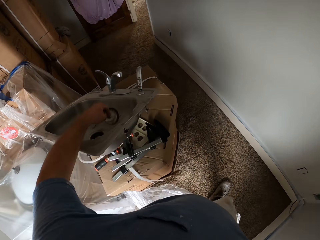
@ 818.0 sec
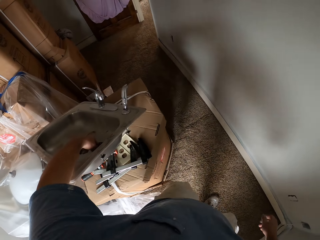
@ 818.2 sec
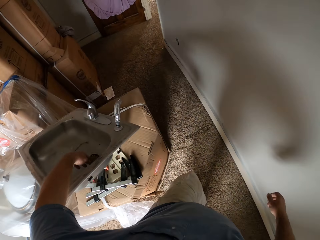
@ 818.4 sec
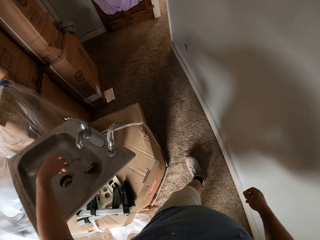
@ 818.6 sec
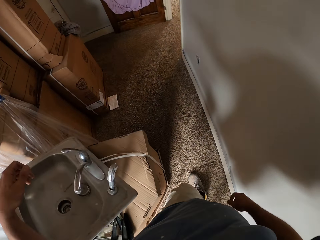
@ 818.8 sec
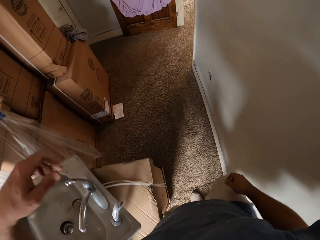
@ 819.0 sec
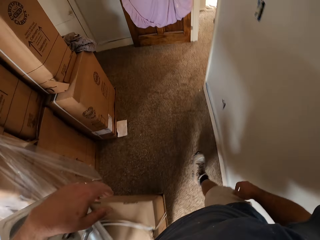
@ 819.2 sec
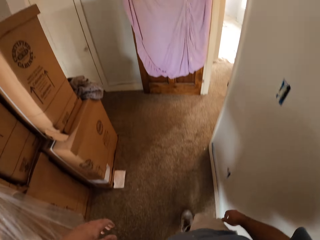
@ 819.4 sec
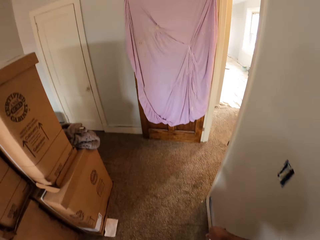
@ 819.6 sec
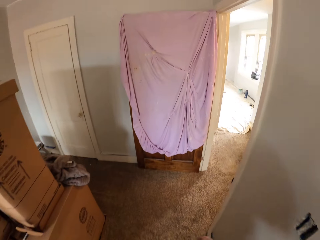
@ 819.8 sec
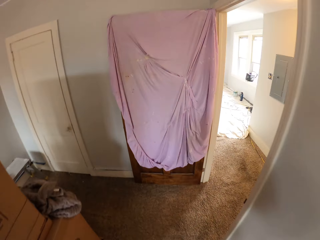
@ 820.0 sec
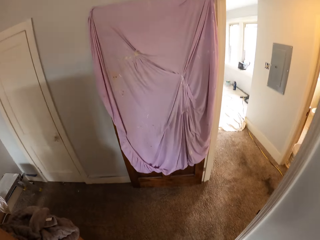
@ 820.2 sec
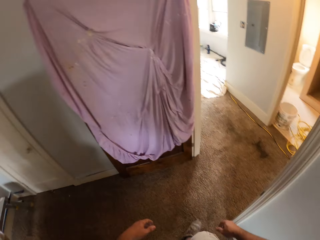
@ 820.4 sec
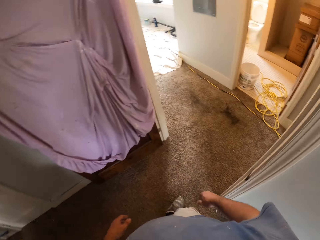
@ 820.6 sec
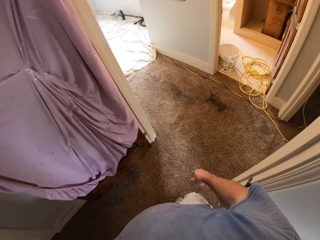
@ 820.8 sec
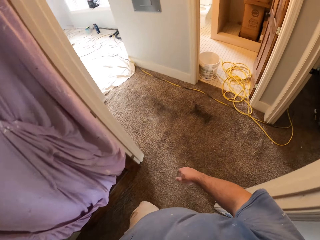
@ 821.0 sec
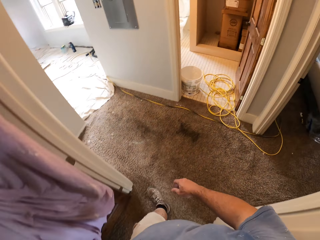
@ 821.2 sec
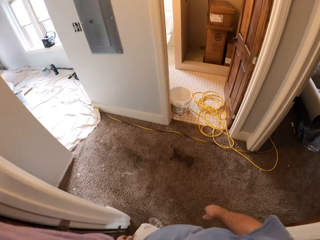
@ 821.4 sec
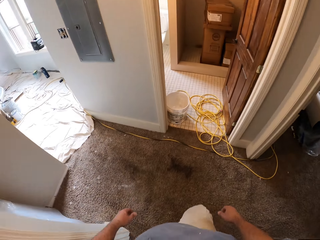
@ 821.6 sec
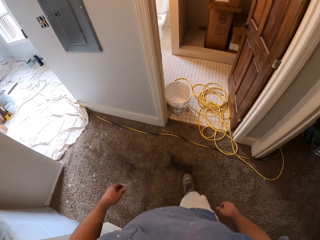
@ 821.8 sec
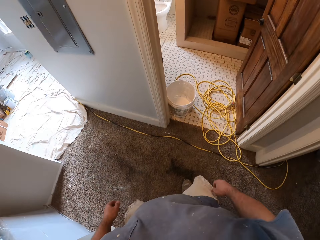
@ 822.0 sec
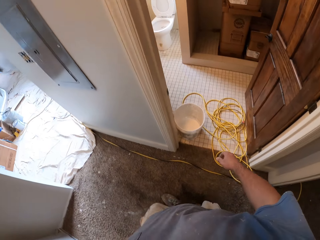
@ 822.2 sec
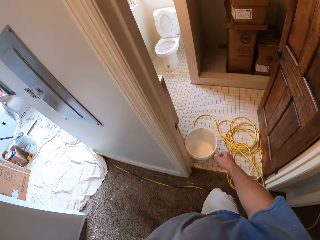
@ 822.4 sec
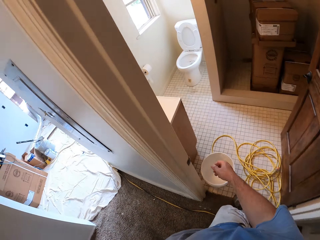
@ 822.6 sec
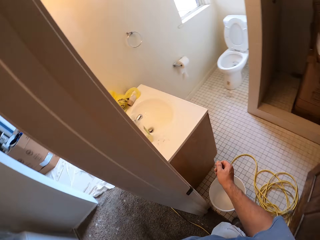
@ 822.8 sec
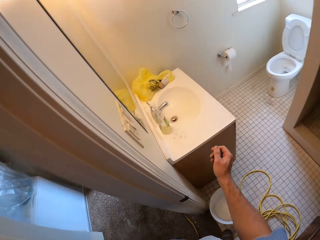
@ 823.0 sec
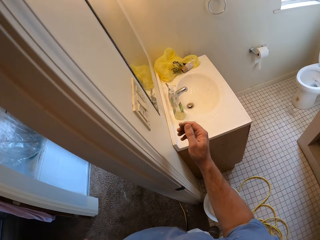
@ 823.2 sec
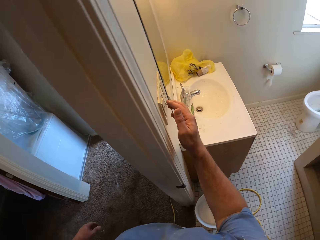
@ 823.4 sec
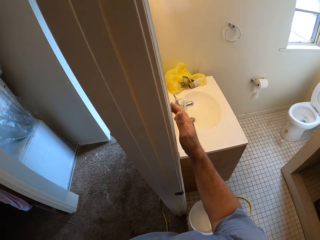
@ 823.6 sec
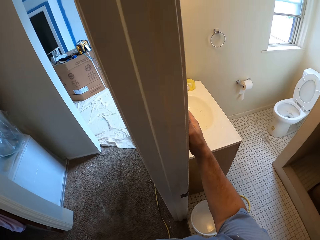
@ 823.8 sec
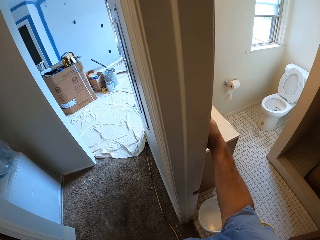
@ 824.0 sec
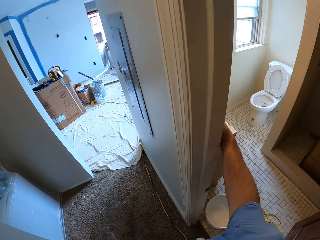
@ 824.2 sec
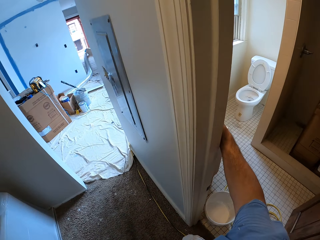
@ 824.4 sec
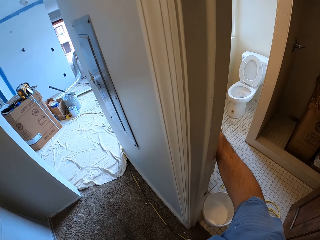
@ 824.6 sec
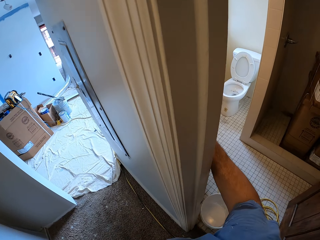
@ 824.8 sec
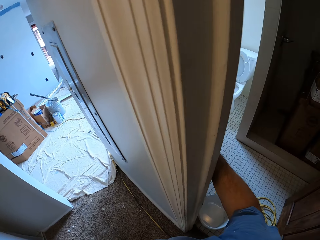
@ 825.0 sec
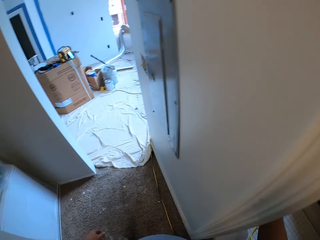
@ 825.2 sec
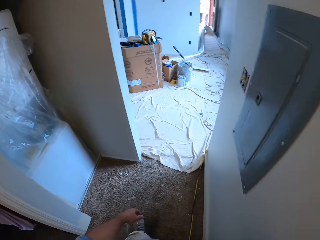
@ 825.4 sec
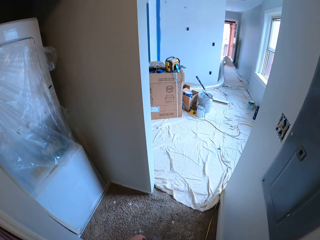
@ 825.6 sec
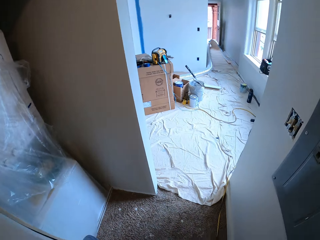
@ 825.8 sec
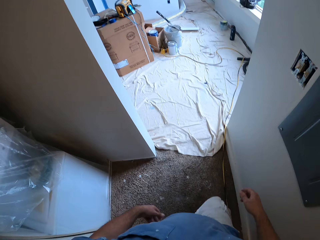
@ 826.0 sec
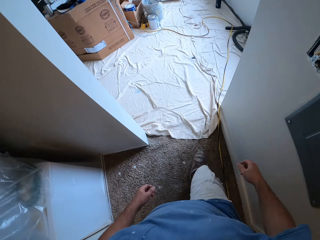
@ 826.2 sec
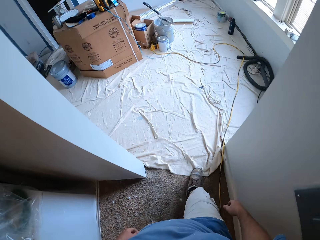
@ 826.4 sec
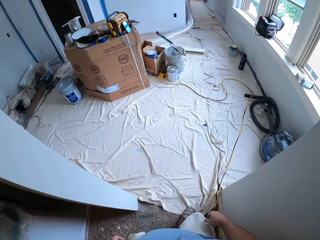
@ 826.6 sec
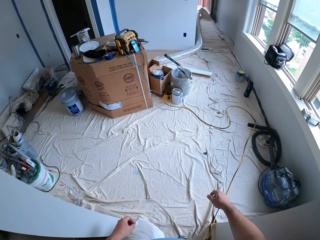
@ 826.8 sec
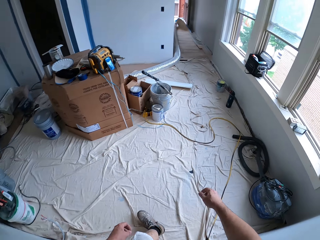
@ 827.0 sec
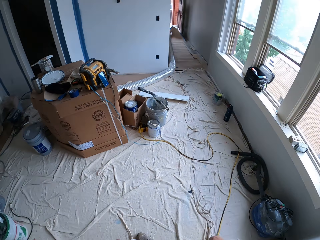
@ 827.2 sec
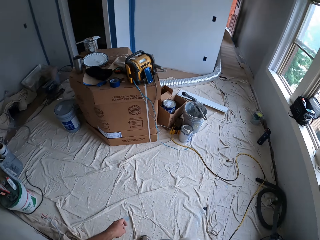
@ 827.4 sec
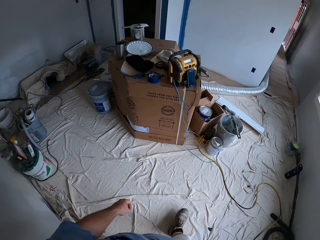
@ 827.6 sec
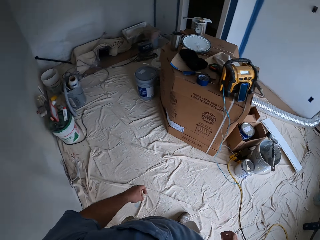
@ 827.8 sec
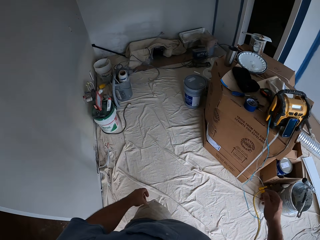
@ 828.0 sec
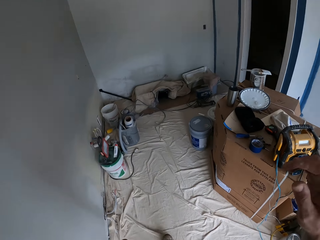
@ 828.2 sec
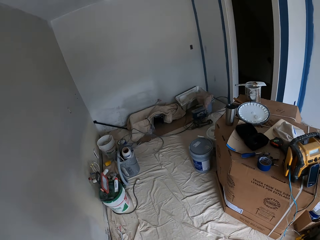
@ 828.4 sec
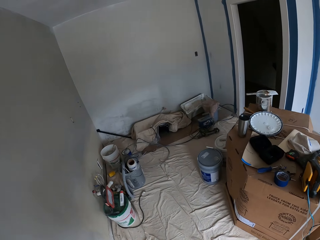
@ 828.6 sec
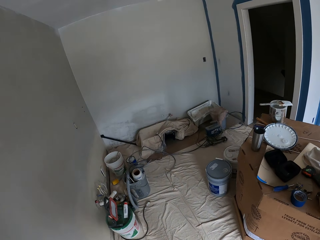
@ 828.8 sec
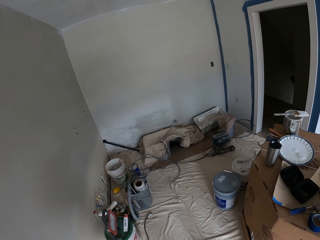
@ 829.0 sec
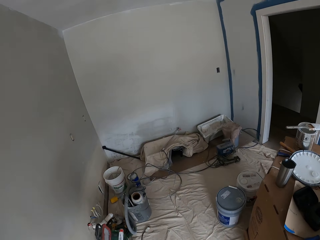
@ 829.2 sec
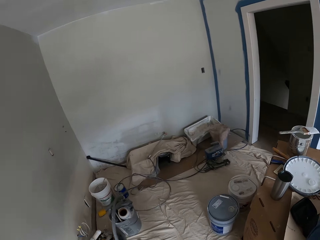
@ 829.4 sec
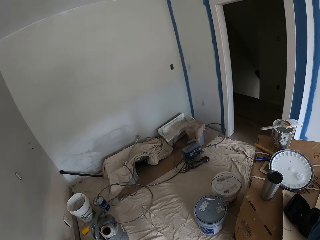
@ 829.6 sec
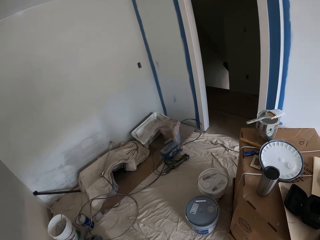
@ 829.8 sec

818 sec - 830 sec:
The camera wearer drops the wash sink sieve on the wash sink. He leaves the room. He enters a toilet room. He switches off the lights with his right hand. He enters a room.
